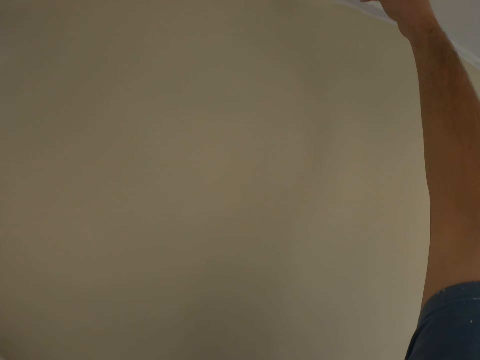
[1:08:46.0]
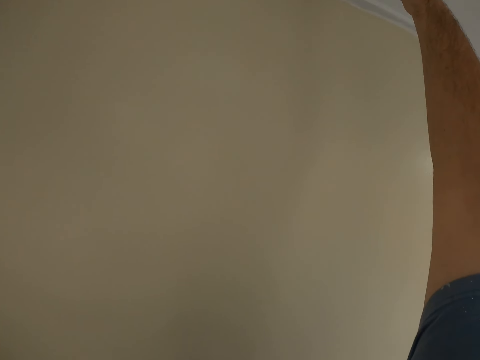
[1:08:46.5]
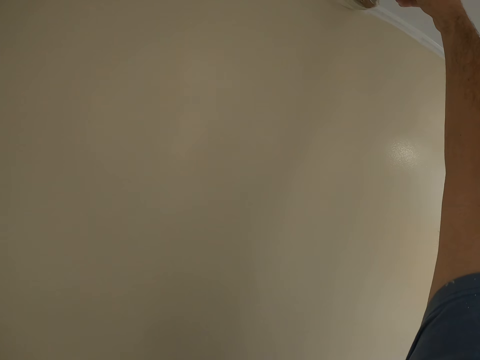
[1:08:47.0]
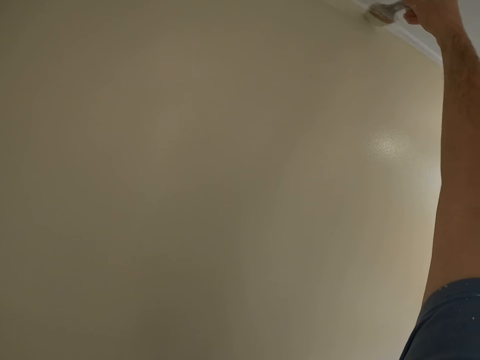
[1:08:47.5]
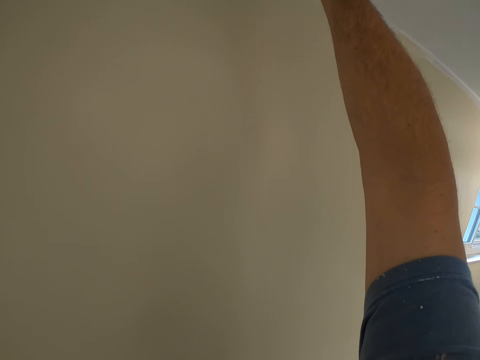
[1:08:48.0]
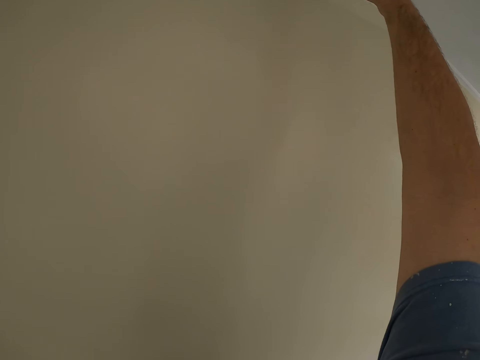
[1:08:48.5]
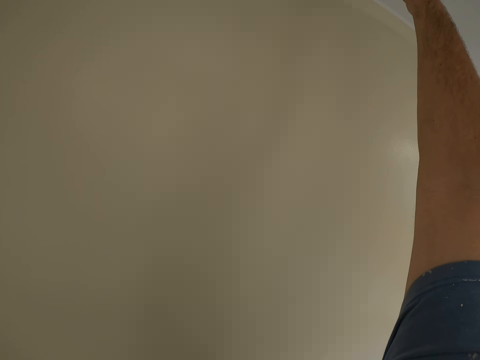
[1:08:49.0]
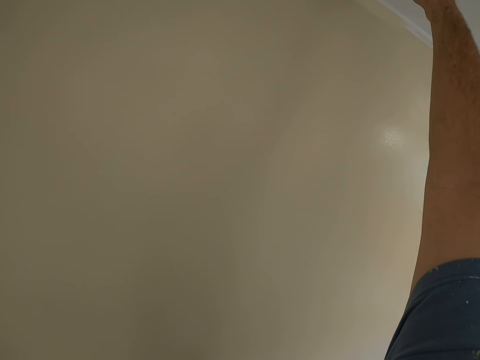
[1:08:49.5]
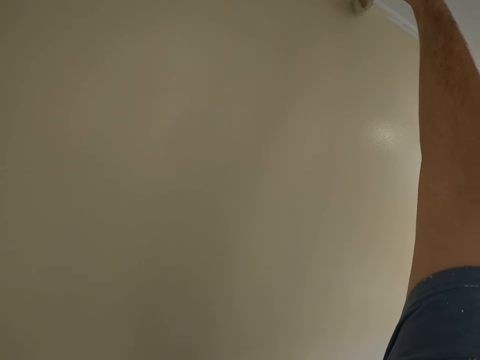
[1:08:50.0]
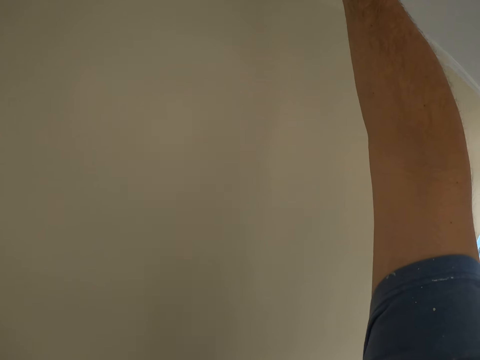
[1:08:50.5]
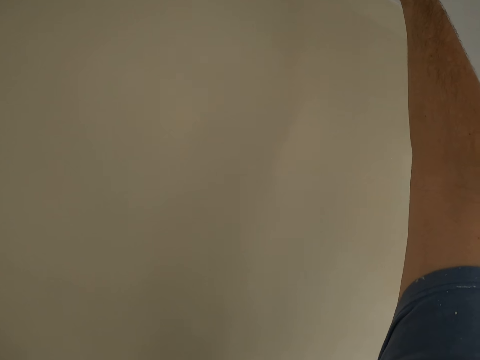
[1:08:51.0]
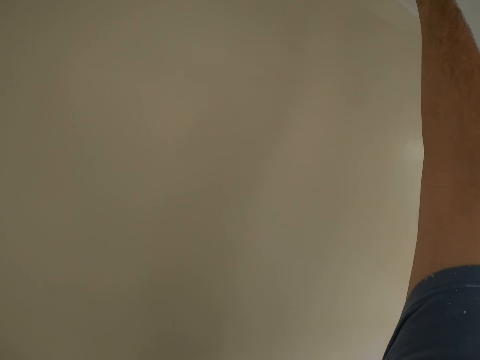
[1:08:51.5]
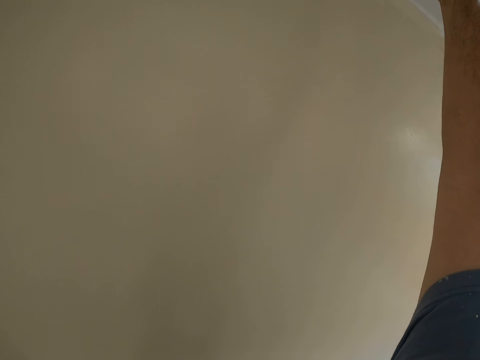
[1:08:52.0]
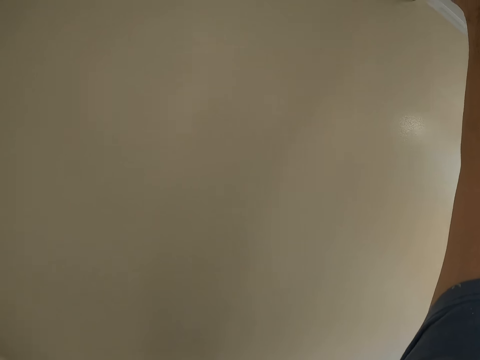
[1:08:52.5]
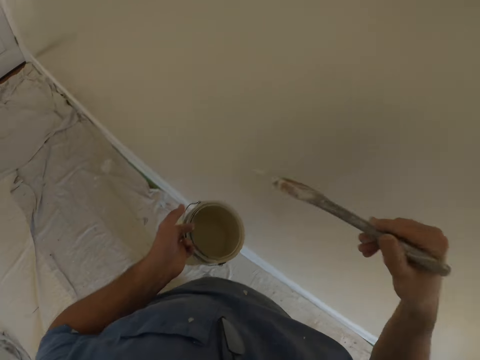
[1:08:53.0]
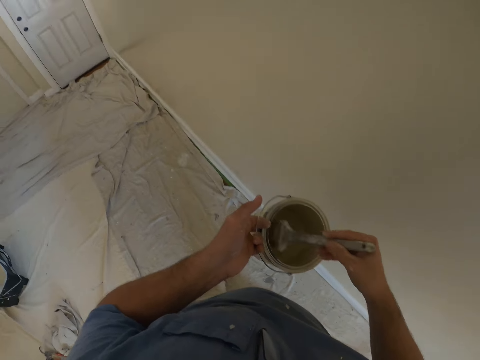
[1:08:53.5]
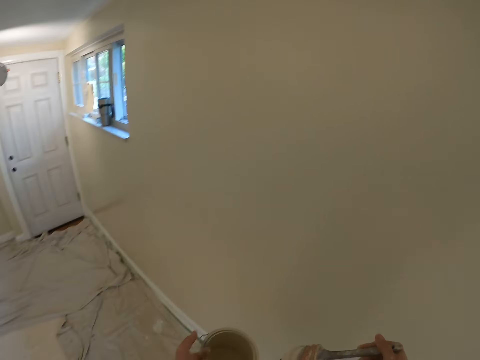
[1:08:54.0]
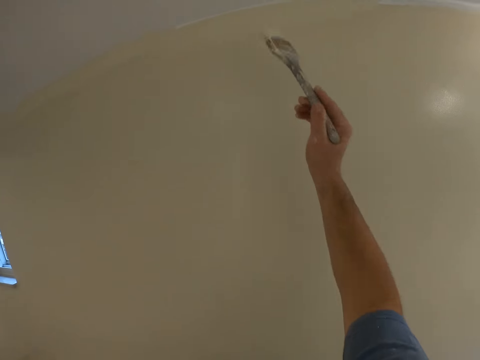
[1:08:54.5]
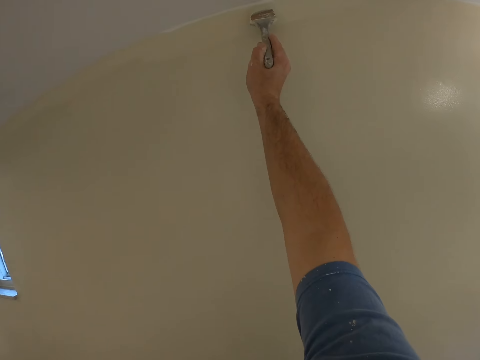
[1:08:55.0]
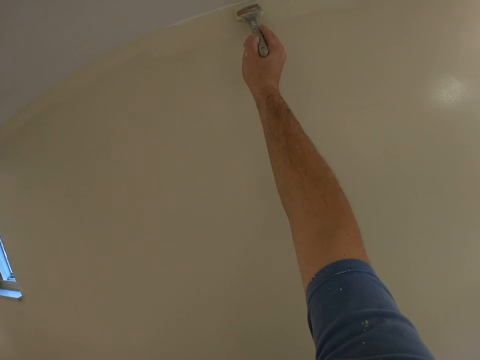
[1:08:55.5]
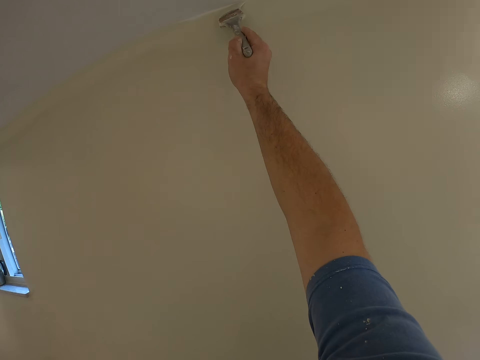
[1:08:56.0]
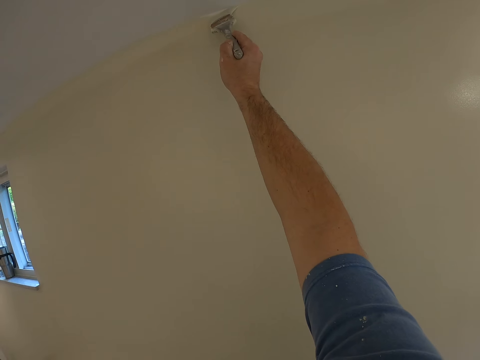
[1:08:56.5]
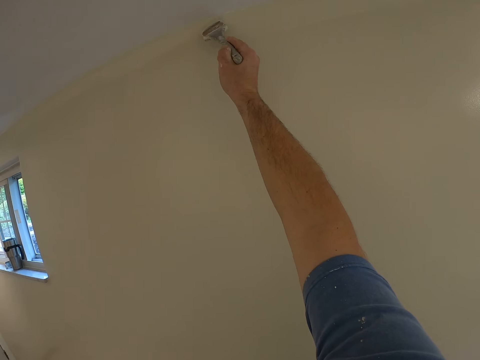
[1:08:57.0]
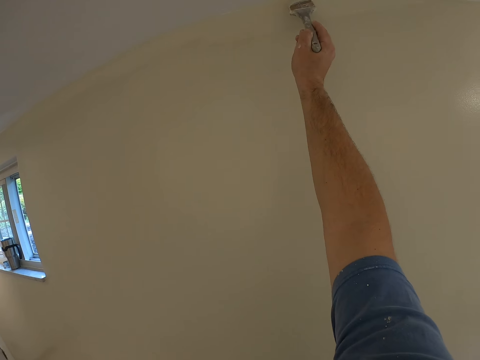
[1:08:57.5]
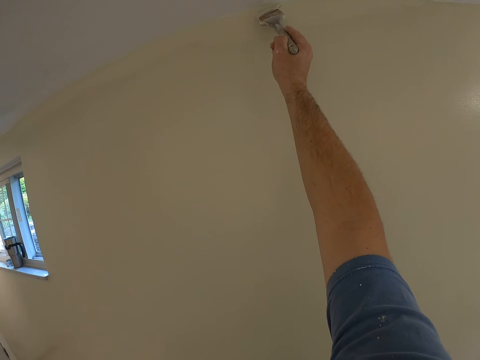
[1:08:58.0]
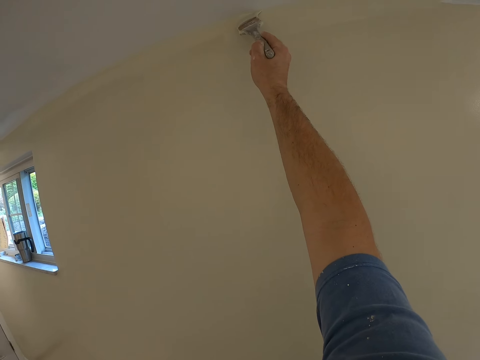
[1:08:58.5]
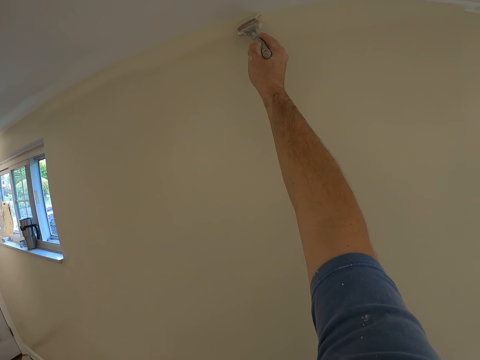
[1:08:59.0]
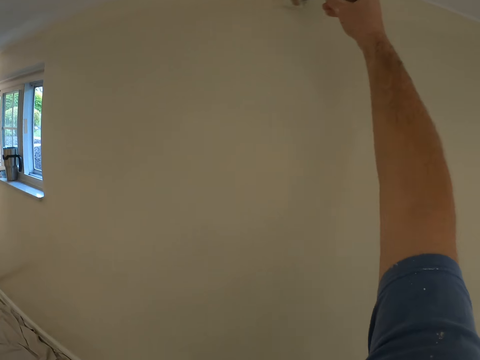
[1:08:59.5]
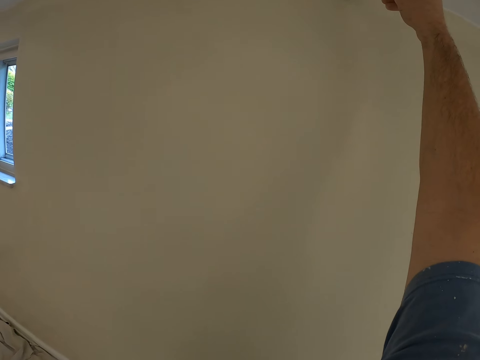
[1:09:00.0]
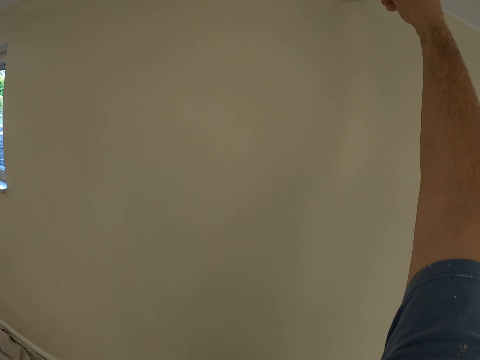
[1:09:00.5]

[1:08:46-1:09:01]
The camera wearer paints the wall with the paint brush. They take some paint from the paint can with the paint brush. They paint the wall with the paint brush.

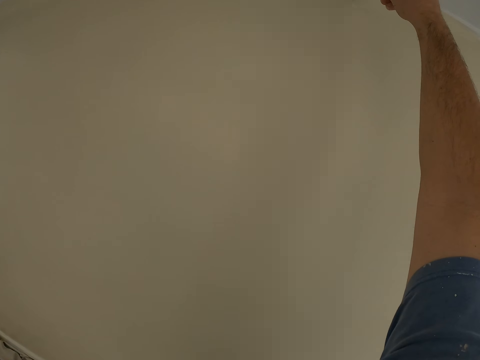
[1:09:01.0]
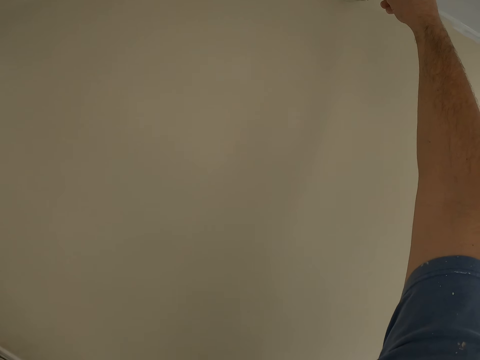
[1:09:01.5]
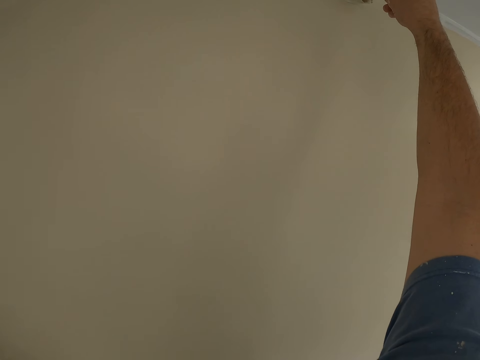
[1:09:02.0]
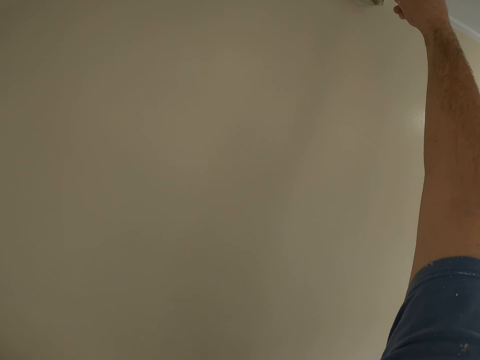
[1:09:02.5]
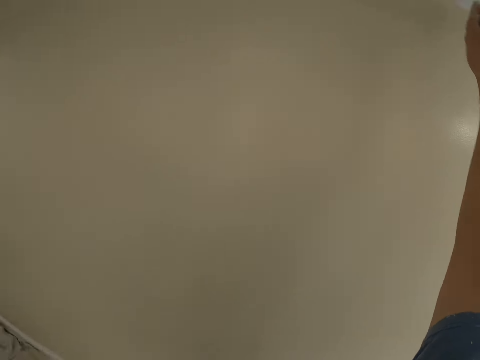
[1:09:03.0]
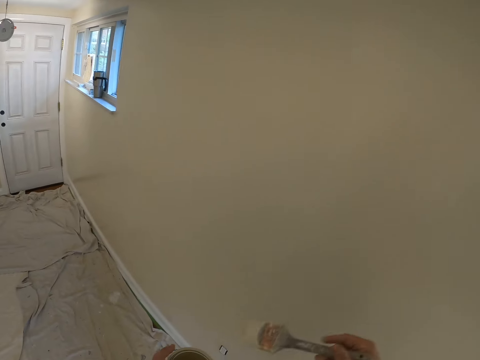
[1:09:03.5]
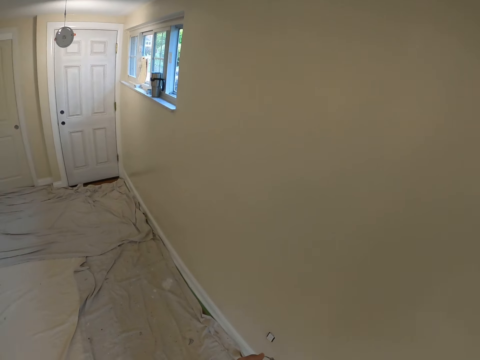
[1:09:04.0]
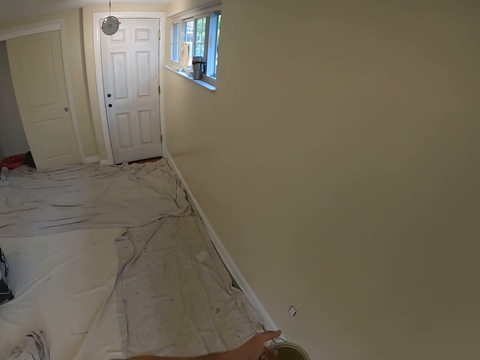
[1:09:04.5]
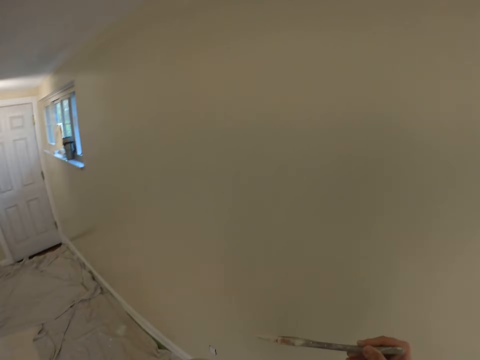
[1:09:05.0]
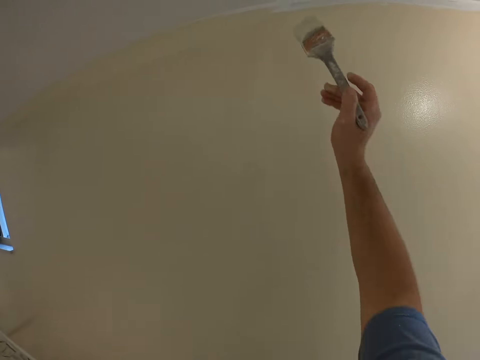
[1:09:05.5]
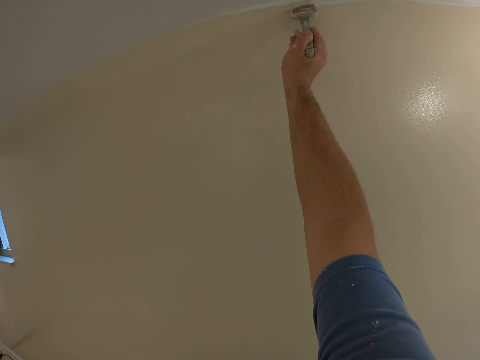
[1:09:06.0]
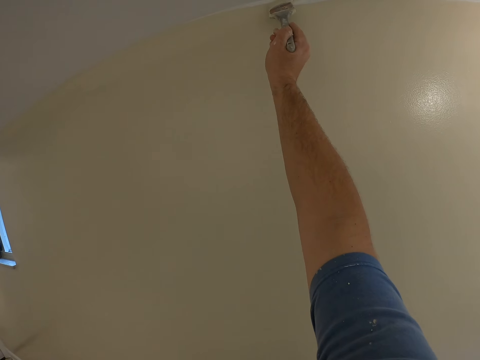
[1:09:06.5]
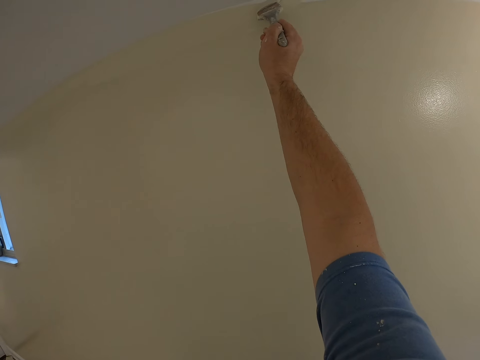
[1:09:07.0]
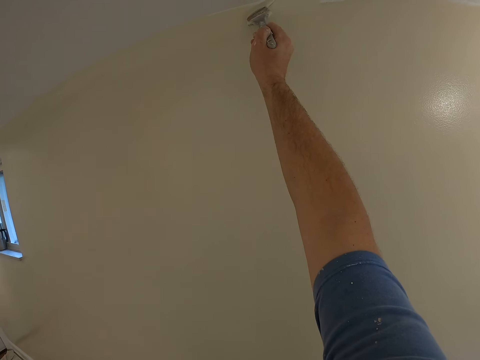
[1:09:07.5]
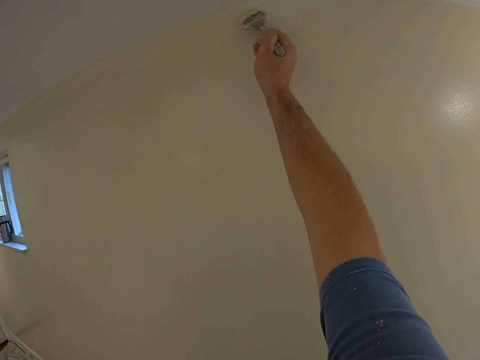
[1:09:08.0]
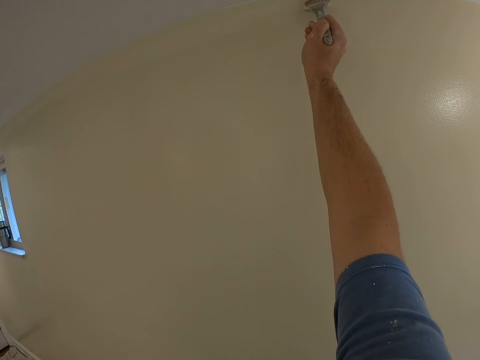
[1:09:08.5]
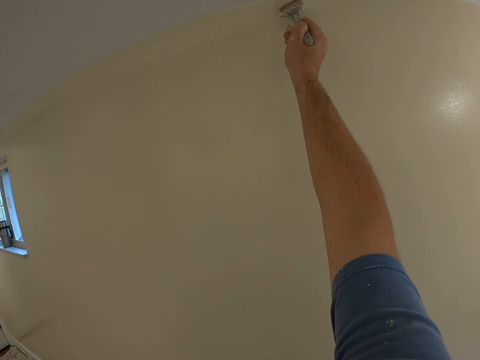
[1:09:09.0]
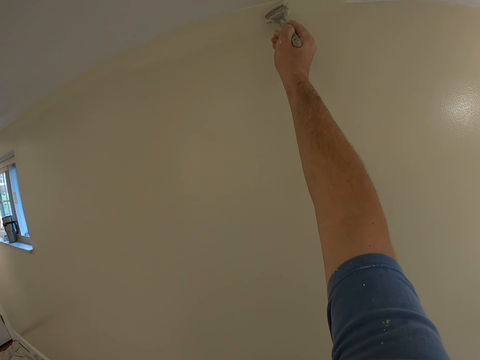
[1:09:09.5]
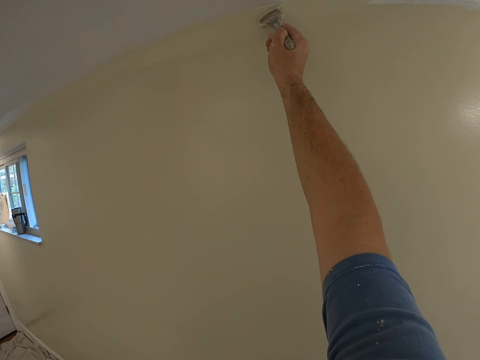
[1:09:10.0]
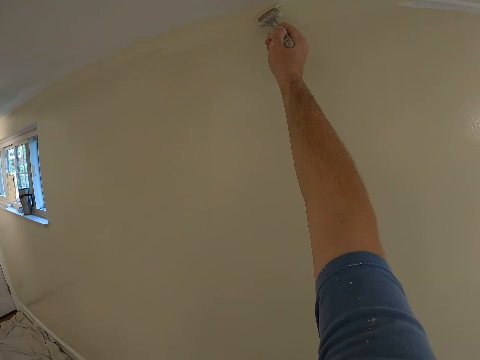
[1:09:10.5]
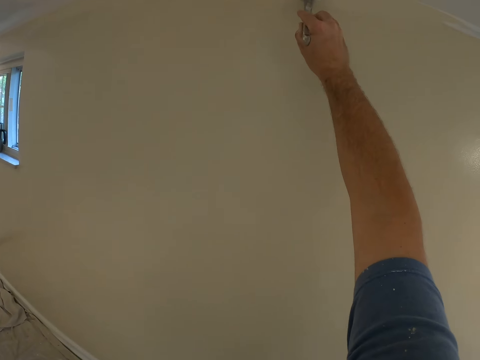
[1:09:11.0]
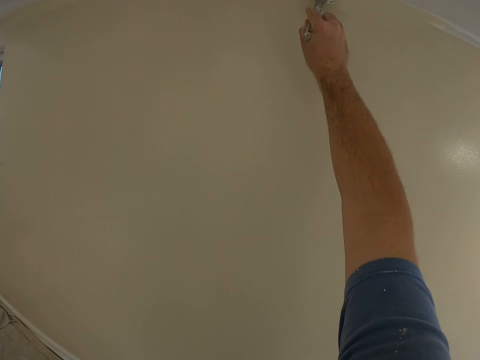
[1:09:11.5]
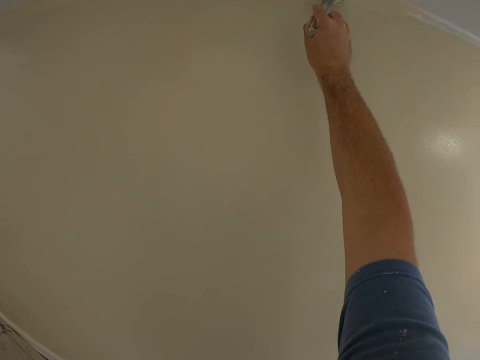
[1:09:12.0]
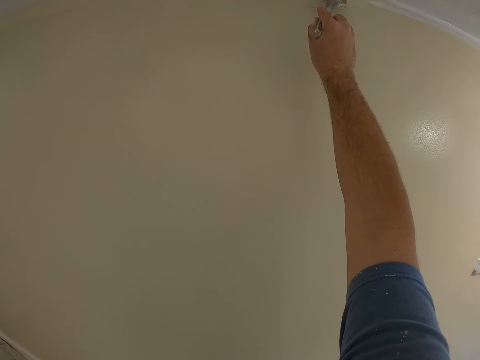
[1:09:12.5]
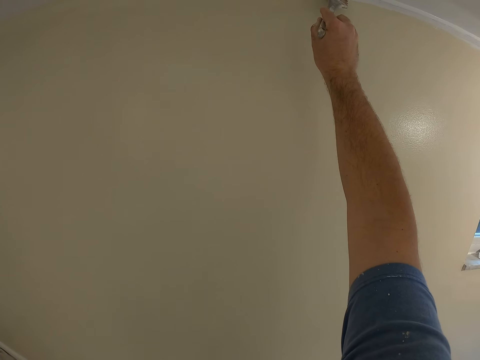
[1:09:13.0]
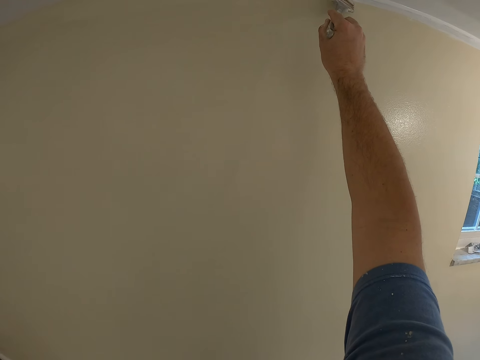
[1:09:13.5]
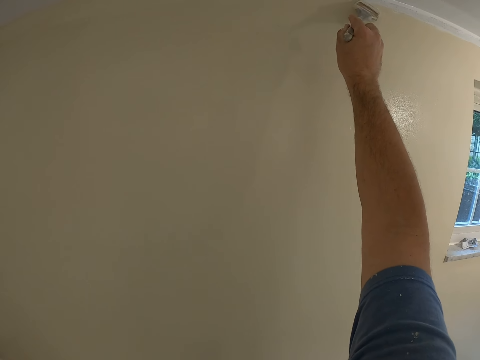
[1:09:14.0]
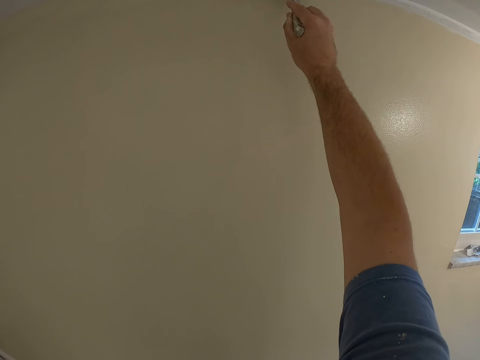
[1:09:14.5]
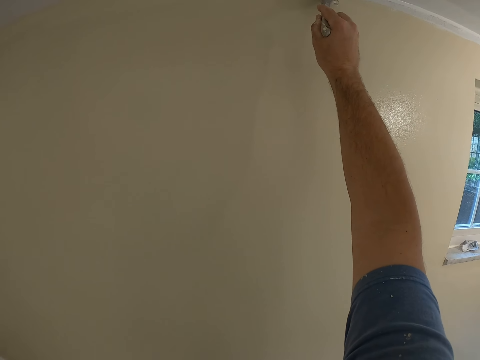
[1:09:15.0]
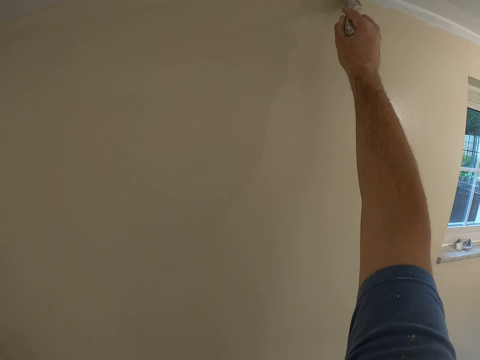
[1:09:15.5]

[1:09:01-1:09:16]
The camera wearer takes some paint from the paint can with the paint brush. They paint the wall with the paint brush.
